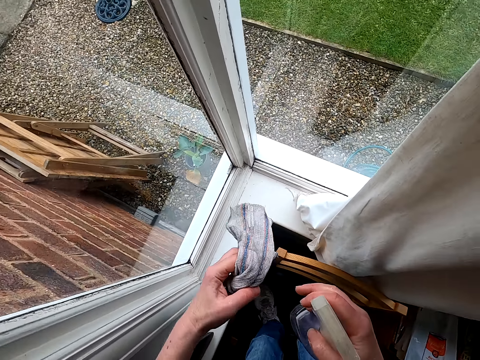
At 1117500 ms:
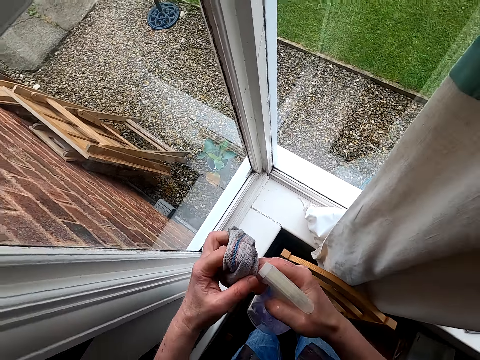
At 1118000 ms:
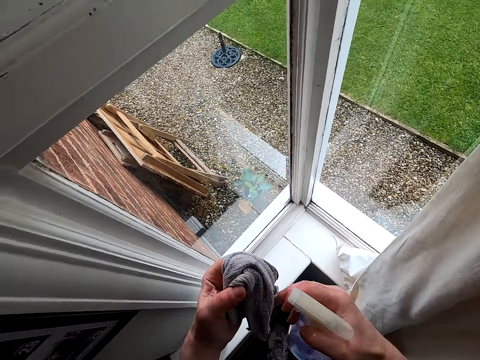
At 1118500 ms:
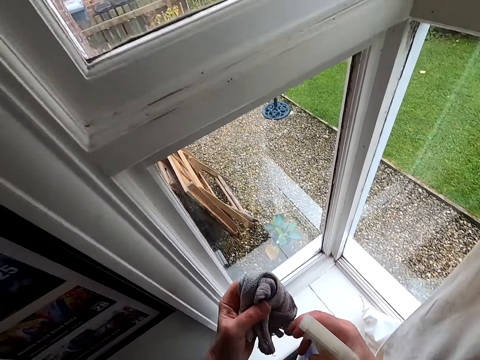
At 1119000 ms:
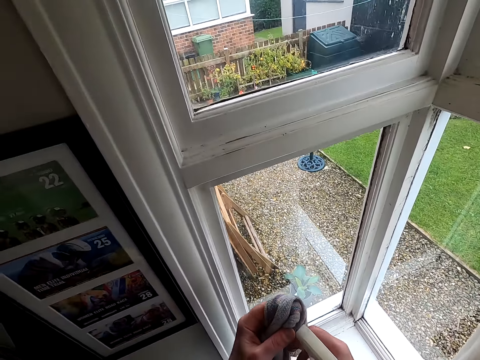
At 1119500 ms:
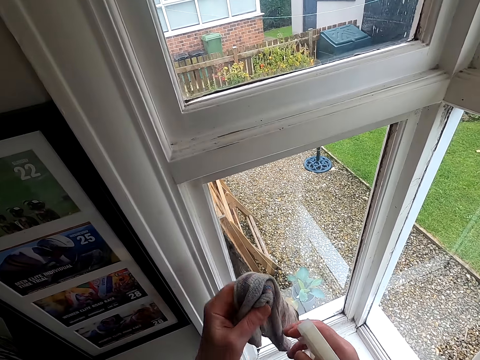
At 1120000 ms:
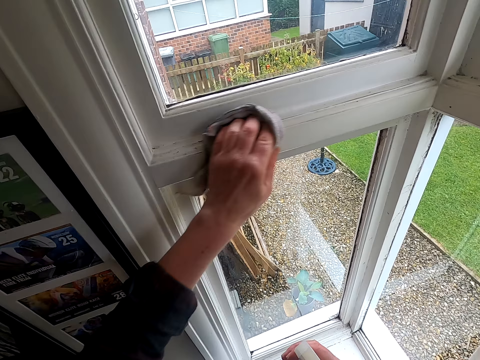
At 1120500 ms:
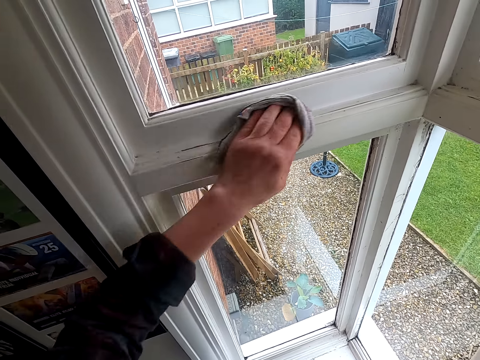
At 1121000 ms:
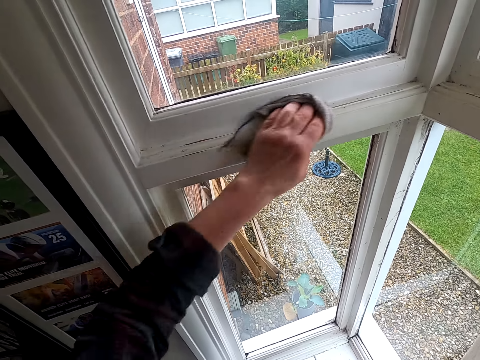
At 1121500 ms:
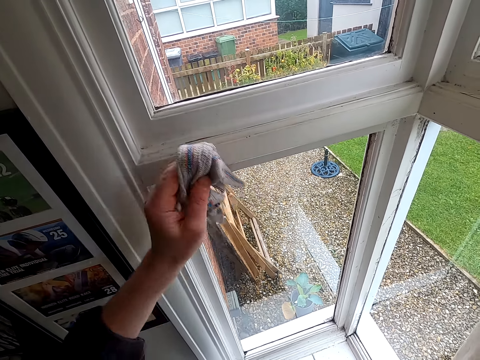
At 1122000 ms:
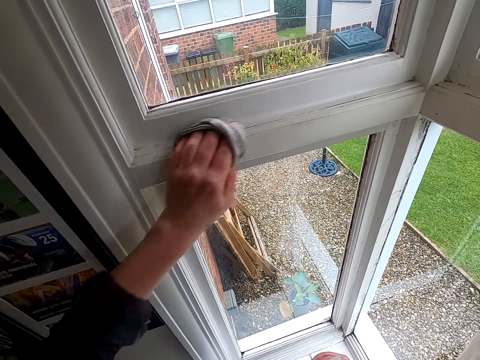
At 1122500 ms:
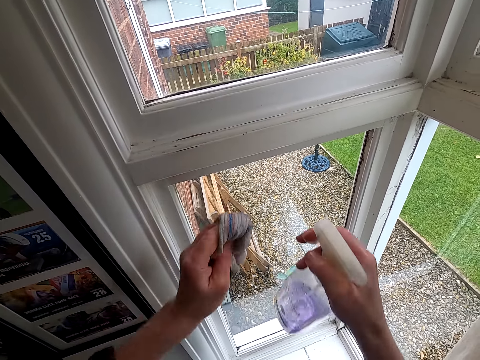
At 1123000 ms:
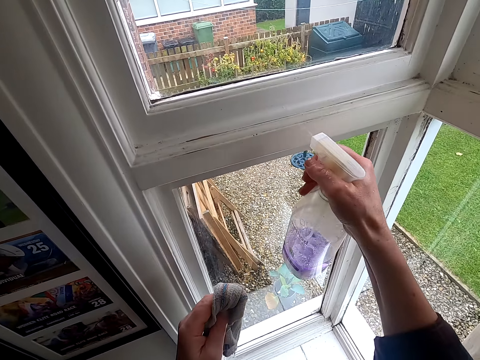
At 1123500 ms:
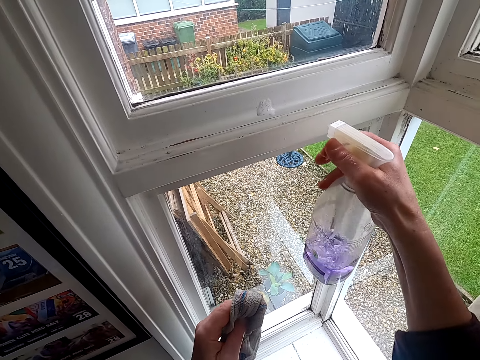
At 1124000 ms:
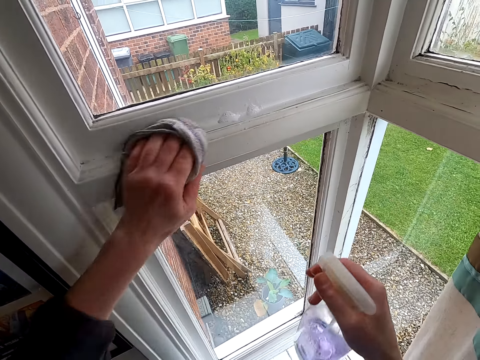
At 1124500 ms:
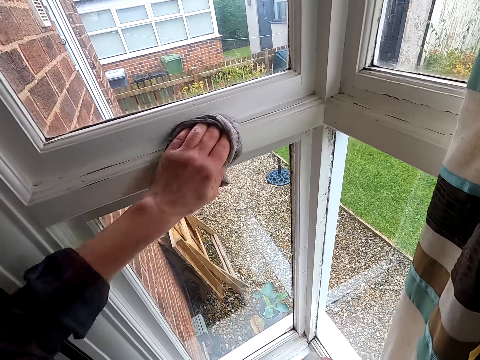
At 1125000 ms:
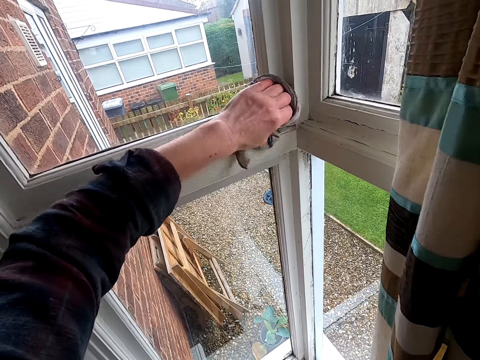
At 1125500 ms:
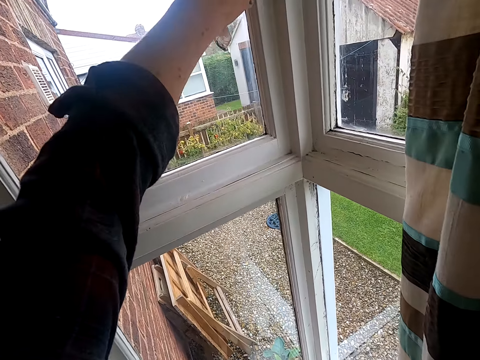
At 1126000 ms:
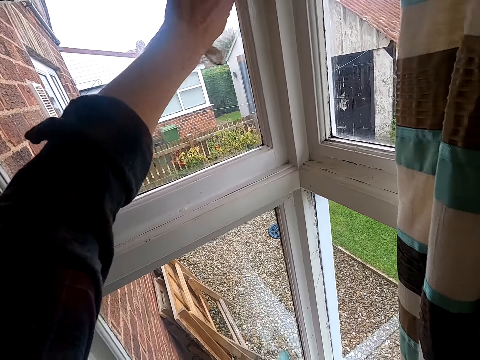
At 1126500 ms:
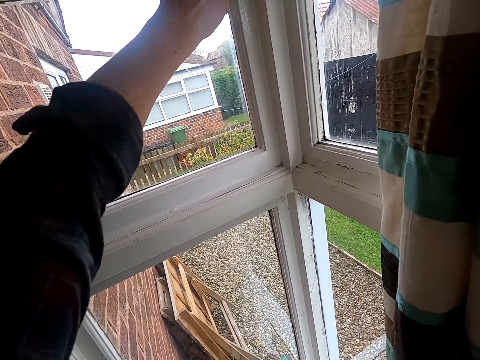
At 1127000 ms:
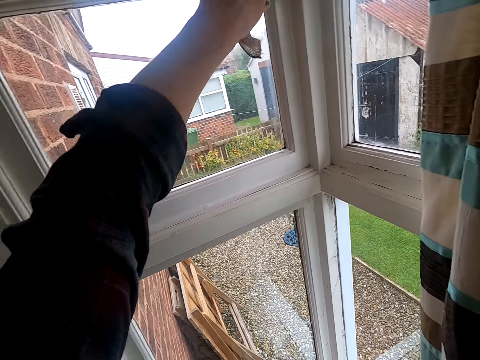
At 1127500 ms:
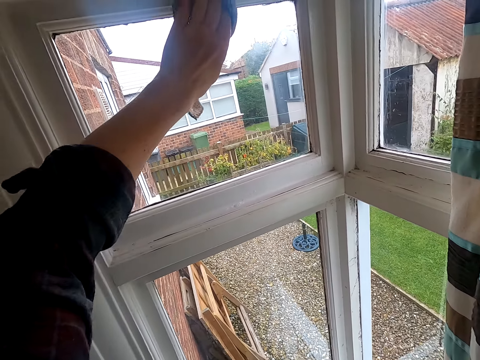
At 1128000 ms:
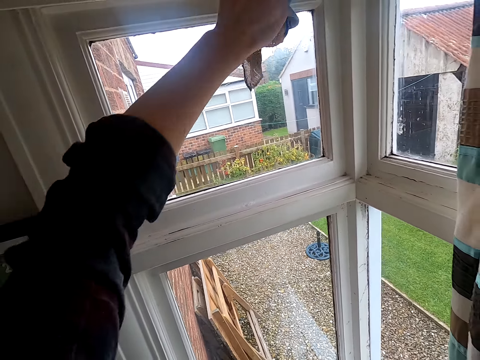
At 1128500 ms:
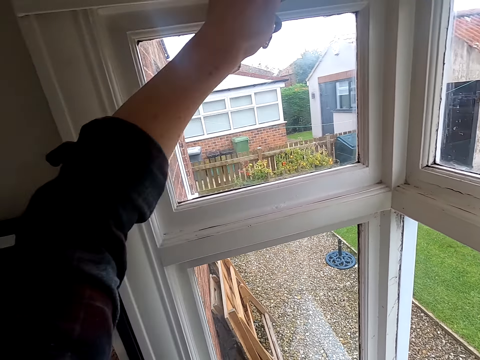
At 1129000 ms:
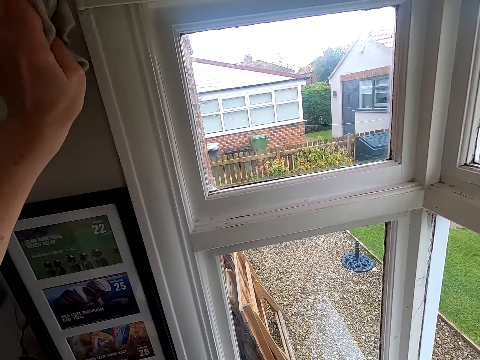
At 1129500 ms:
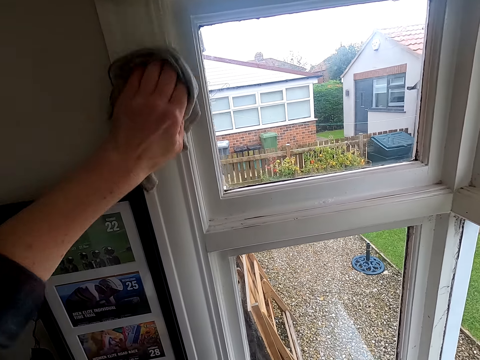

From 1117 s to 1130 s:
The camera wearer sprays a liquid in the bottle on the cleaning cloth. They wipe the window edge trim. They spray the liquid on the window edge trim. They wipe the window edge trim.

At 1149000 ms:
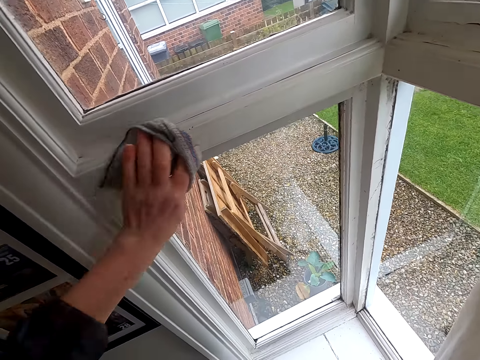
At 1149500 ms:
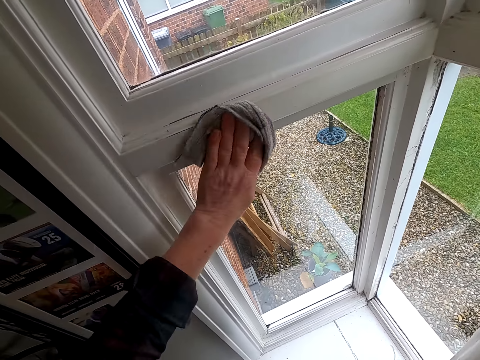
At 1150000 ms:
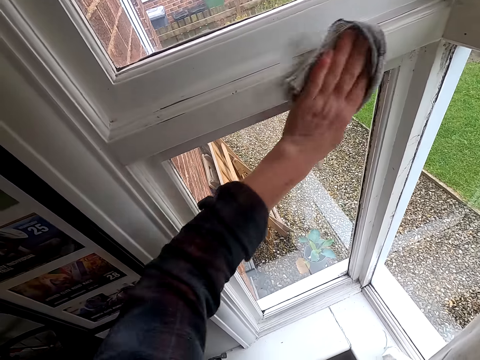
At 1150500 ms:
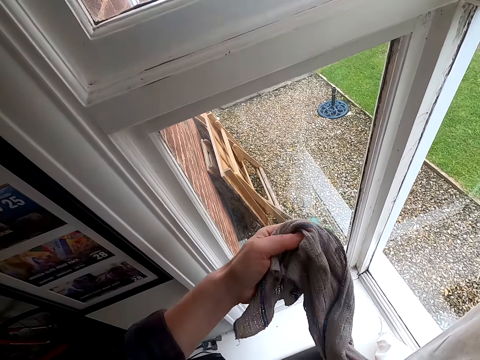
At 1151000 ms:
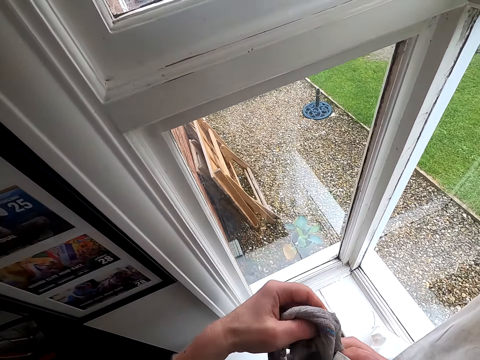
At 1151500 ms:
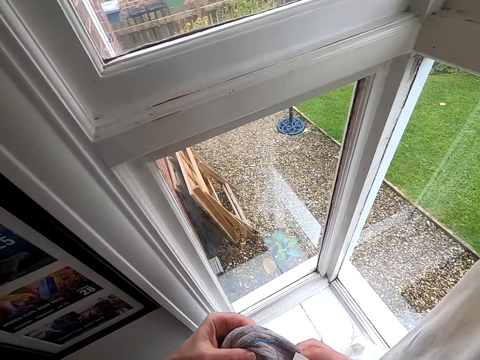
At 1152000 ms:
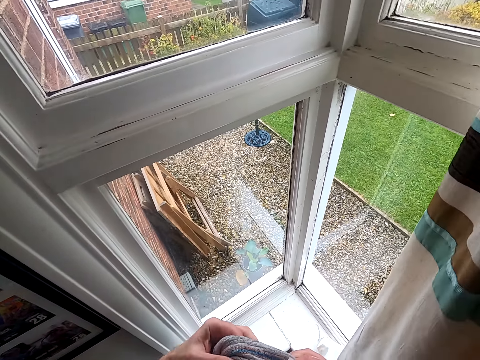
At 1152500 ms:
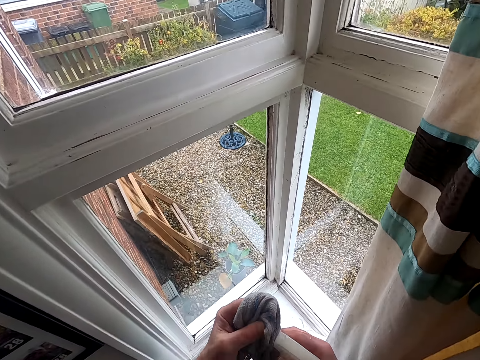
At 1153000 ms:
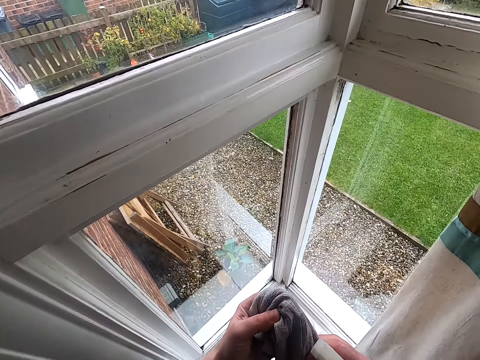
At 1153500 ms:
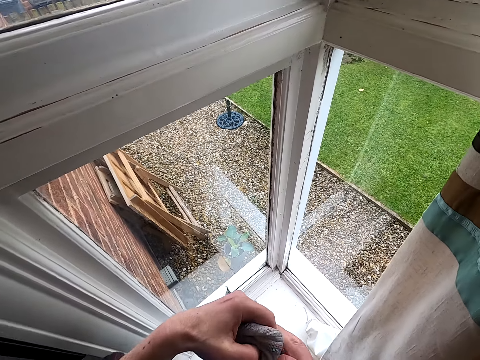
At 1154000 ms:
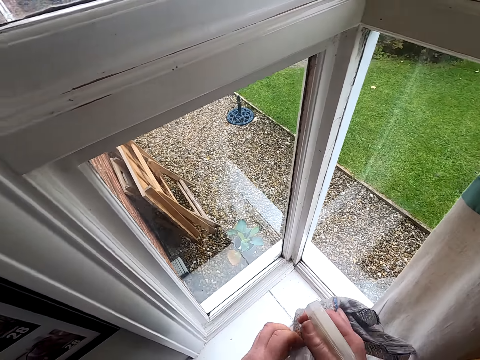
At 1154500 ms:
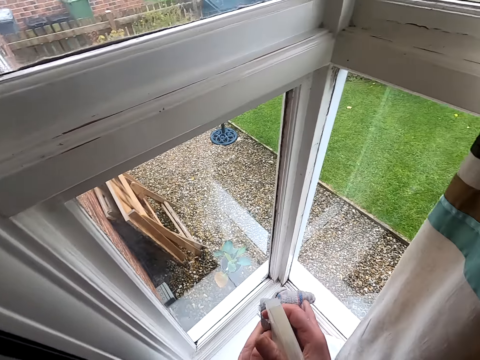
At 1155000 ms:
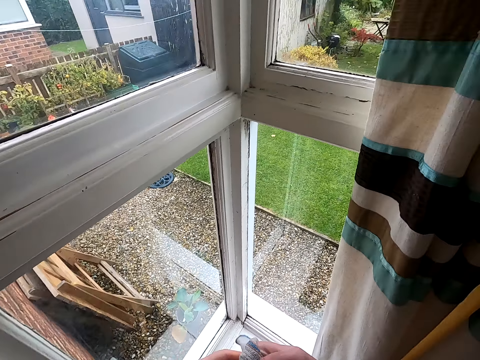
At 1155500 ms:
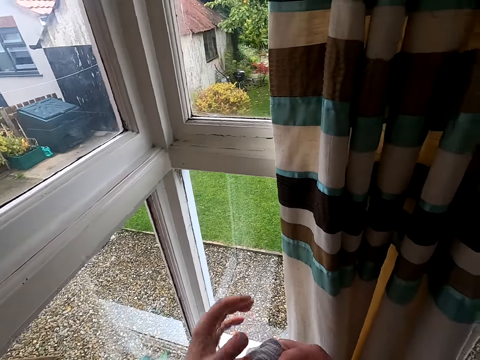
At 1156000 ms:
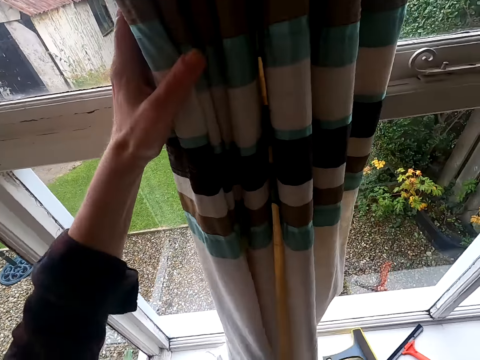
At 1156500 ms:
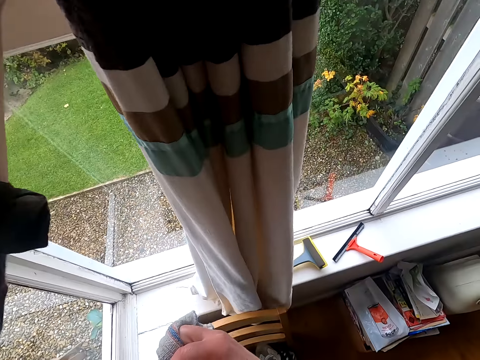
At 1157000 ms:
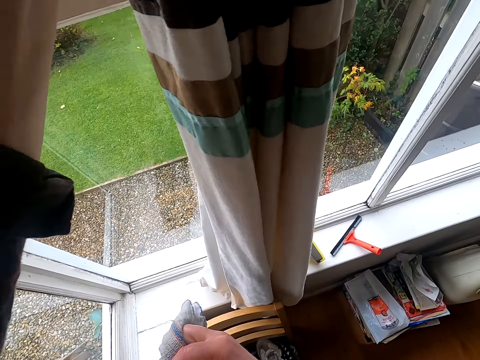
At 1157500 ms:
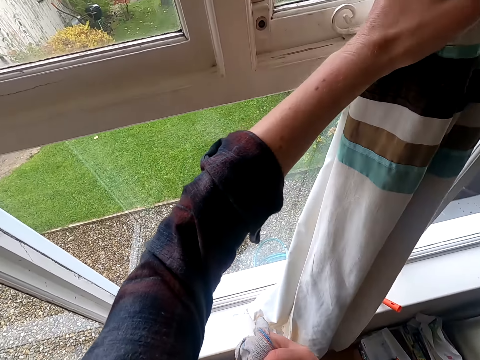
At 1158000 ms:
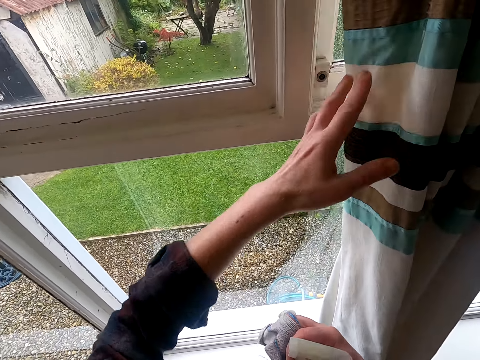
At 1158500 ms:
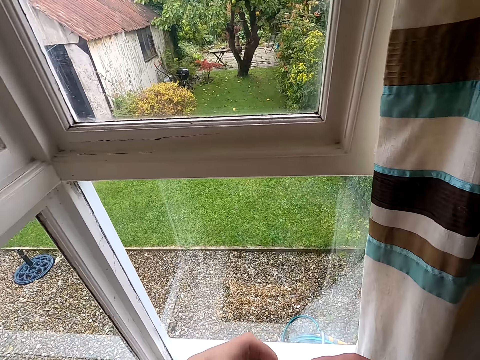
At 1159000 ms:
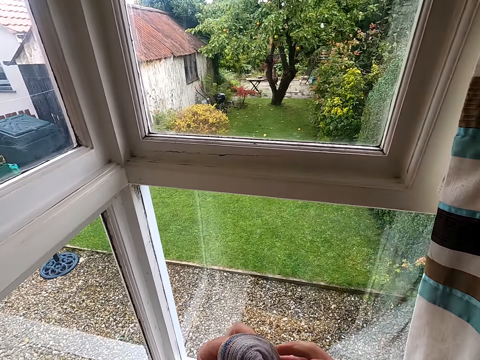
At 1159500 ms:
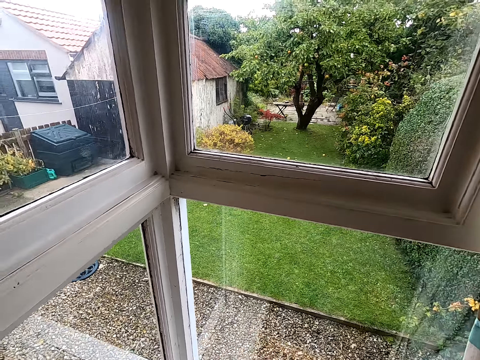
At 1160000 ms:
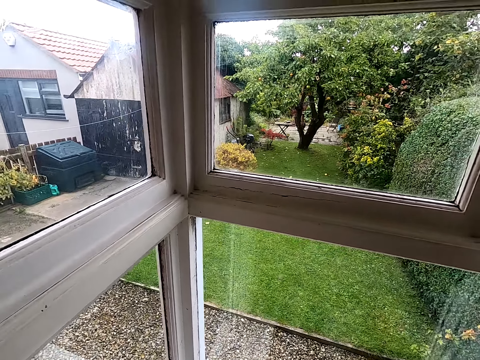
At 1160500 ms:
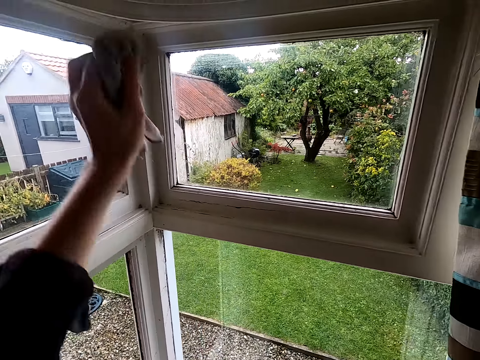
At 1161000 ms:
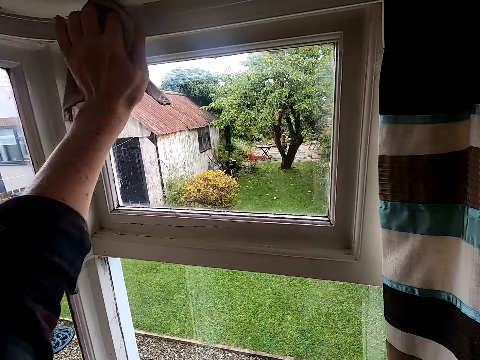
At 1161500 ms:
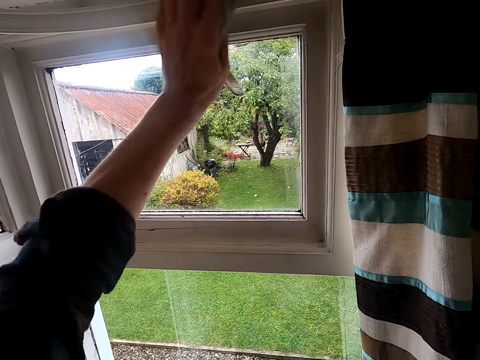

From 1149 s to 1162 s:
The camera wearer turns the cleaning cloth. They move the window curtain. They wipe the window edge trim.
